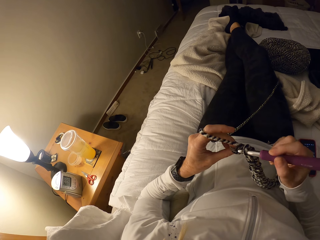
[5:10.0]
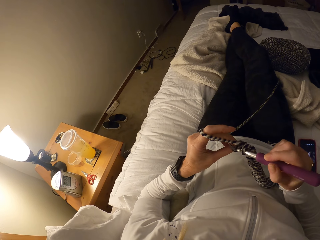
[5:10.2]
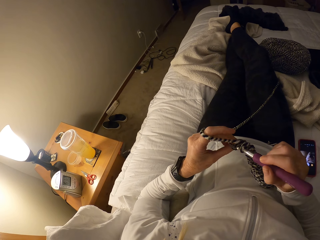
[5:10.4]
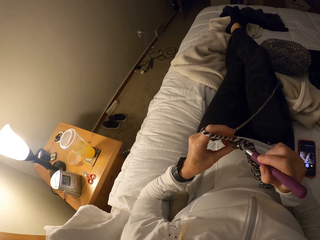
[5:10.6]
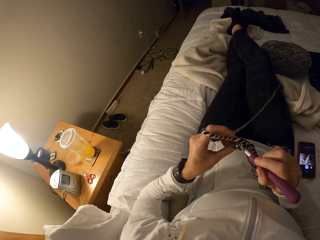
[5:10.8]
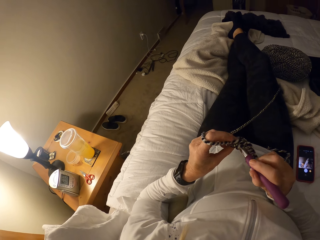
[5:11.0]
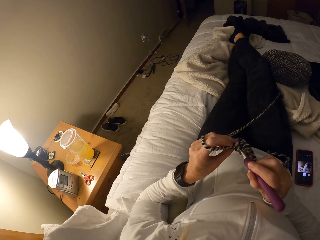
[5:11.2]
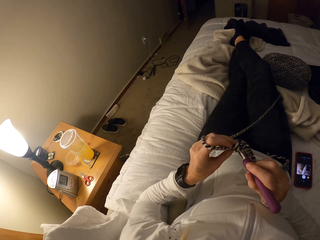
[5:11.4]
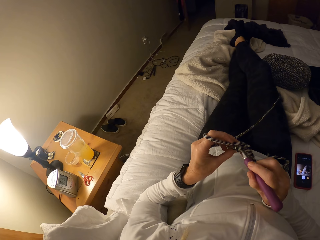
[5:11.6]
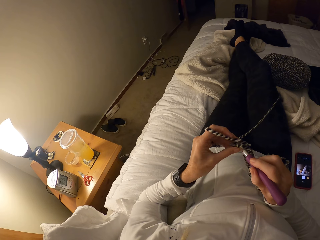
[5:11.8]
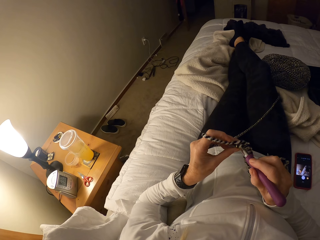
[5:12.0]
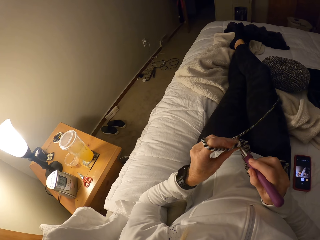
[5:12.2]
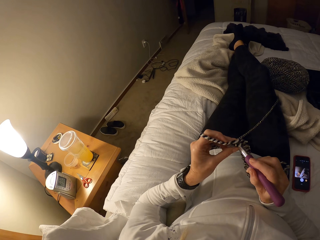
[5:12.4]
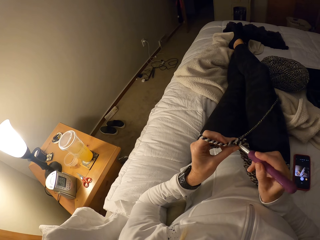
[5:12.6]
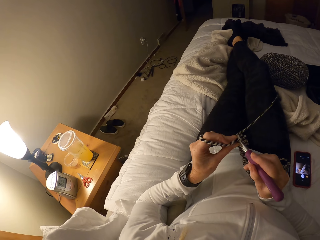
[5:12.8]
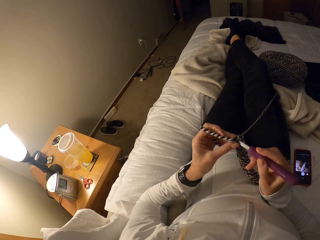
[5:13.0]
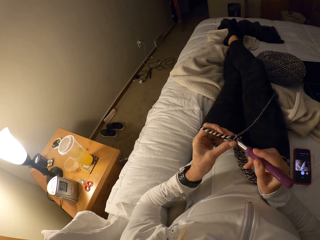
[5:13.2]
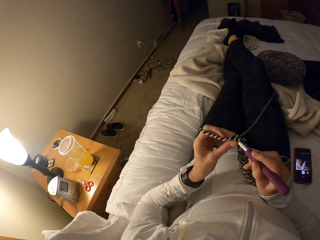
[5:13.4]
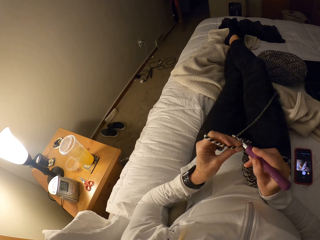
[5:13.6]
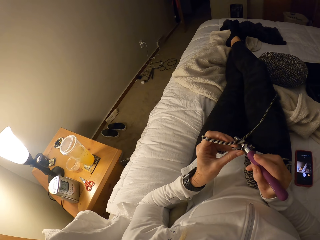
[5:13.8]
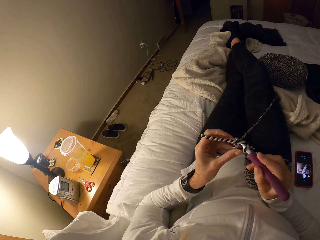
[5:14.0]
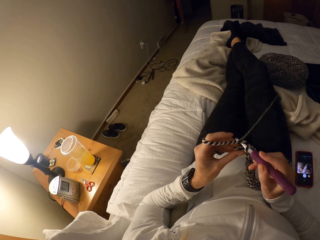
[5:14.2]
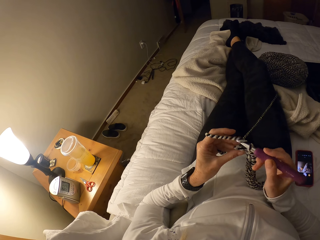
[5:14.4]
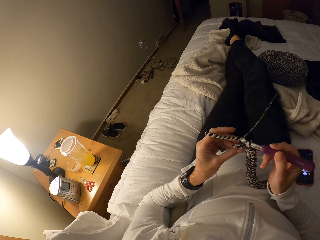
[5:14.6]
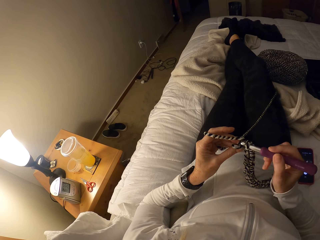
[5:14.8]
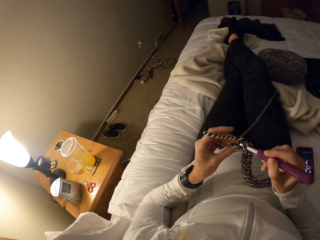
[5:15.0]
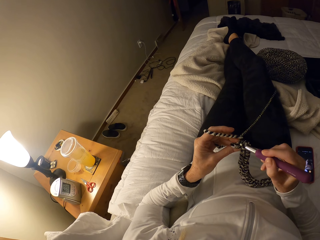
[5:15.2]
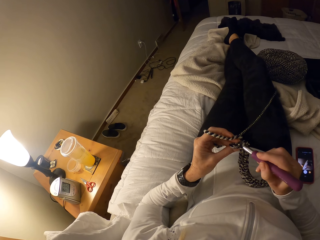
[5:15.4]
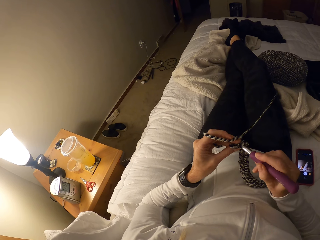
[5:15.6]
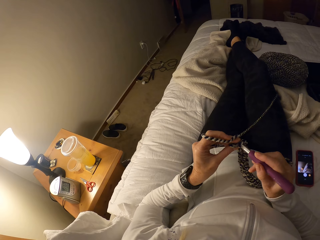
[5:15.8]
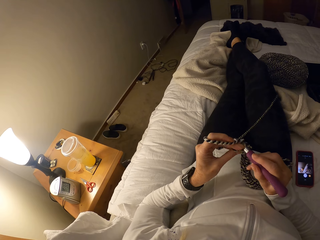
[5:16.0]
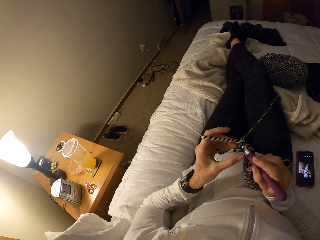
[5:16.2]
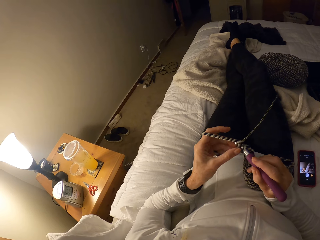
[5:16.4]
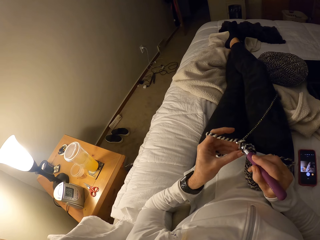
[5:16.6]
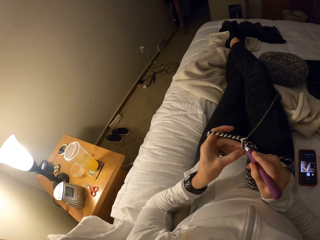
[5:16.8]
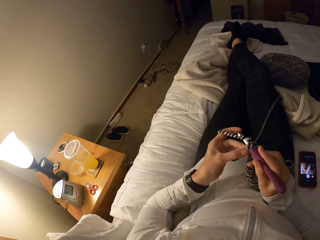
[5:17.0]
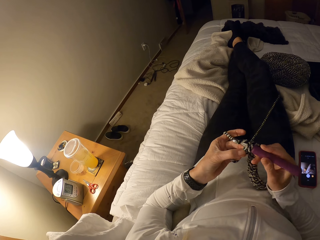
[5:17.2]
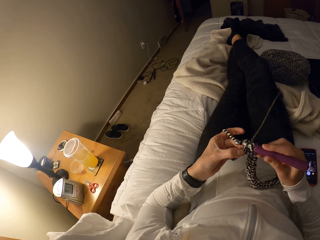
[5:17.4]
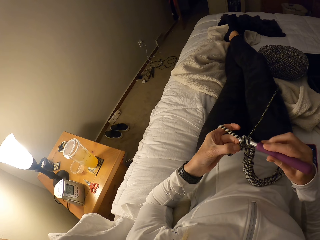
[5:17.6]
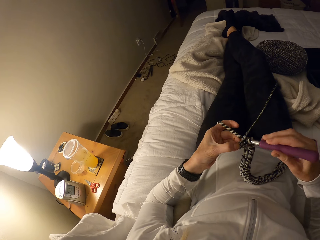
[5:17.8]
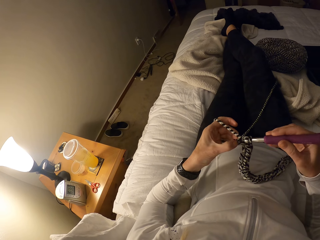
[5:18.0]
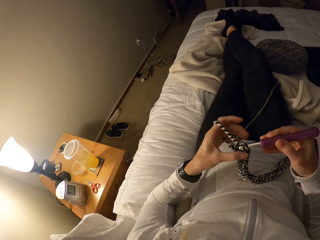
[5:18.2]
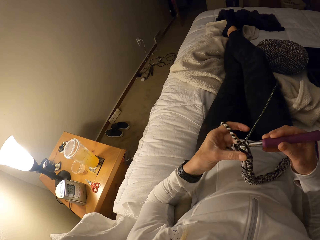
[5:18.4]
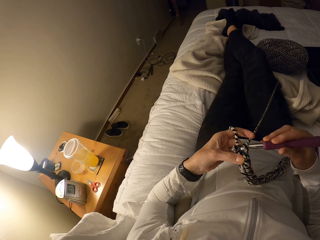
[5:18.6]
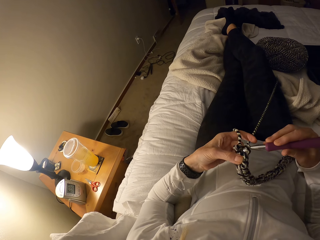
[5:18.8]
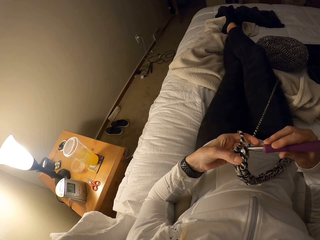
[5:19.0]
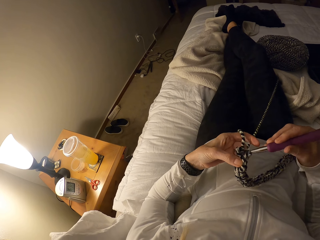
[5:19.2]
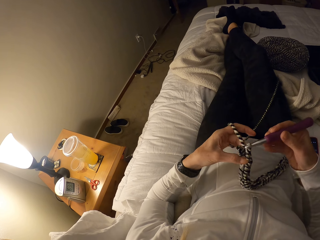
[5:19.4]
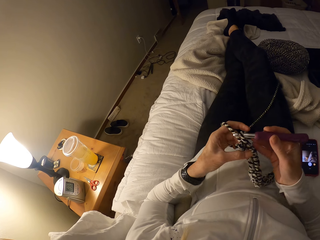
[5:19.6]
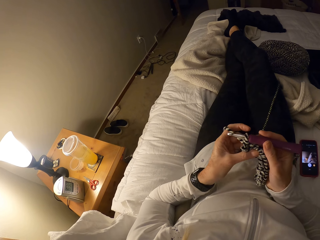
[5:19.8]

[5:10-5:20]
The camera wearer continues crocheting the fabric.

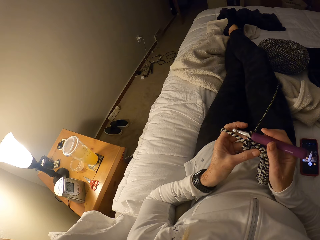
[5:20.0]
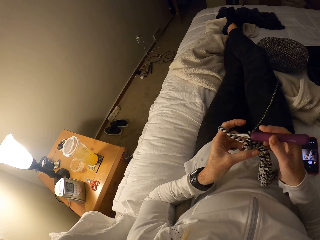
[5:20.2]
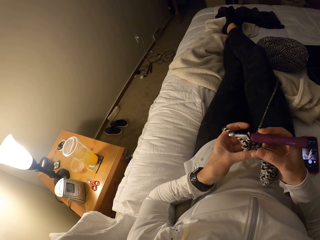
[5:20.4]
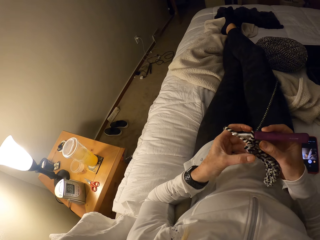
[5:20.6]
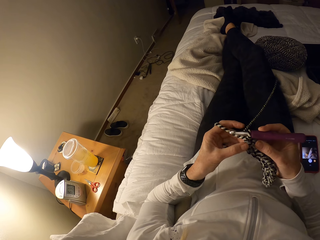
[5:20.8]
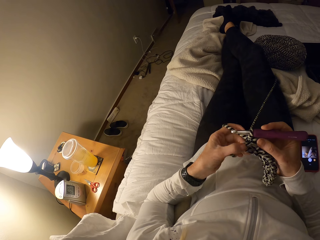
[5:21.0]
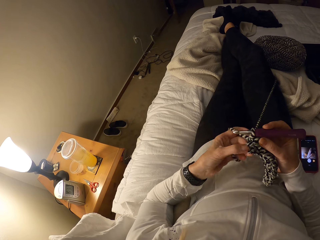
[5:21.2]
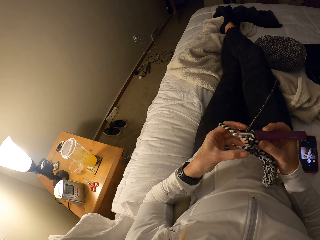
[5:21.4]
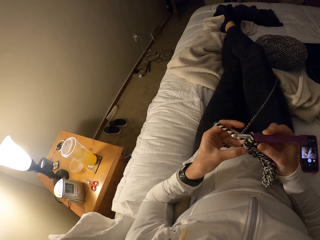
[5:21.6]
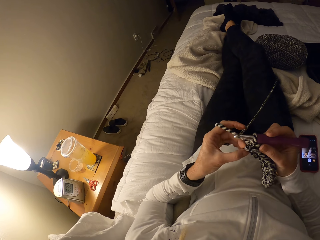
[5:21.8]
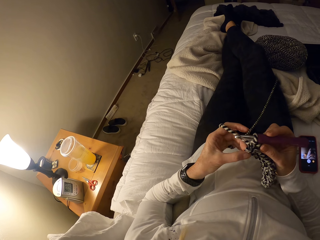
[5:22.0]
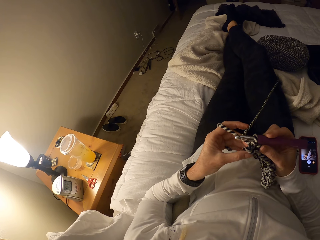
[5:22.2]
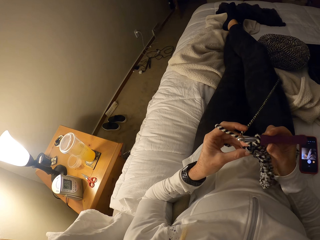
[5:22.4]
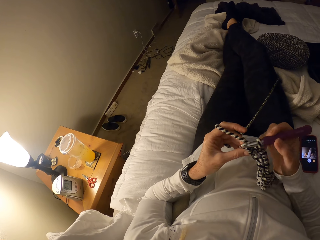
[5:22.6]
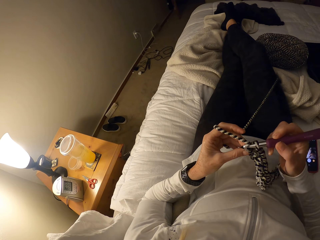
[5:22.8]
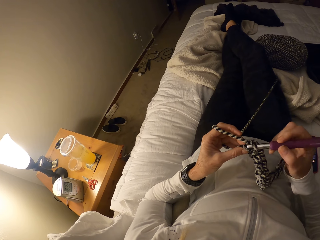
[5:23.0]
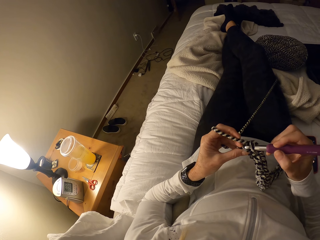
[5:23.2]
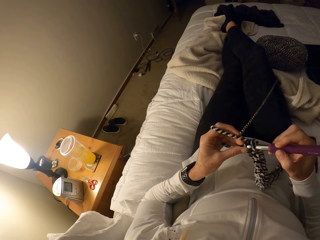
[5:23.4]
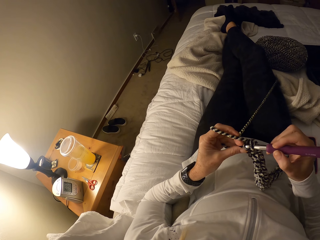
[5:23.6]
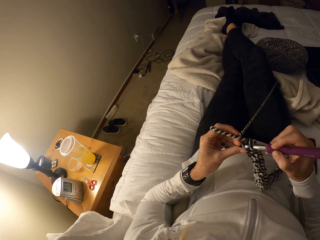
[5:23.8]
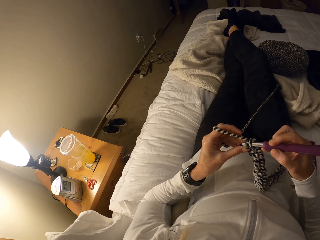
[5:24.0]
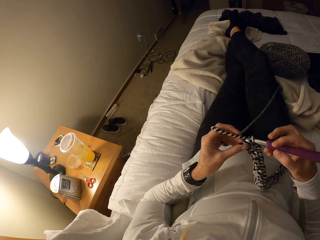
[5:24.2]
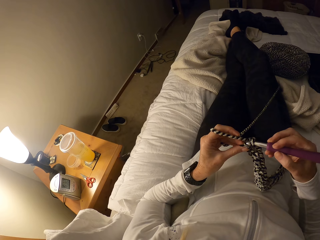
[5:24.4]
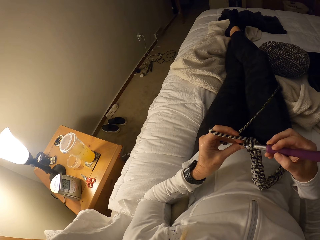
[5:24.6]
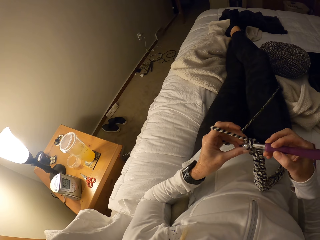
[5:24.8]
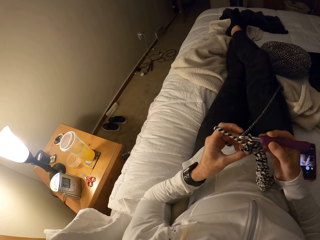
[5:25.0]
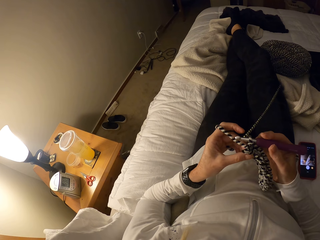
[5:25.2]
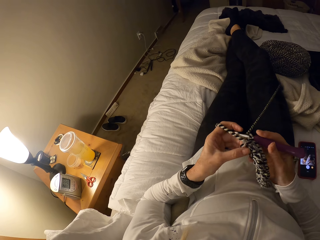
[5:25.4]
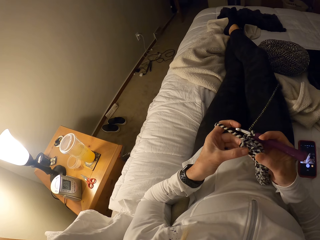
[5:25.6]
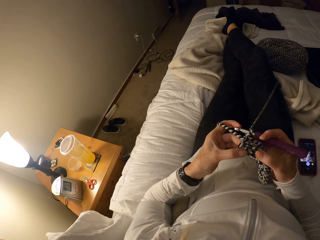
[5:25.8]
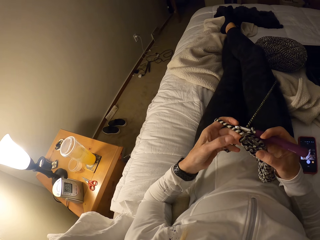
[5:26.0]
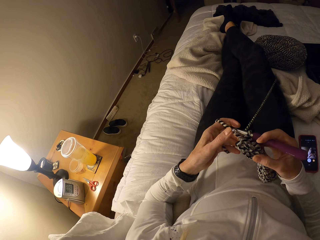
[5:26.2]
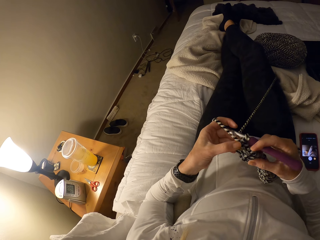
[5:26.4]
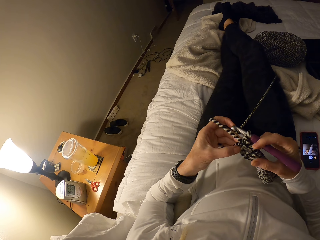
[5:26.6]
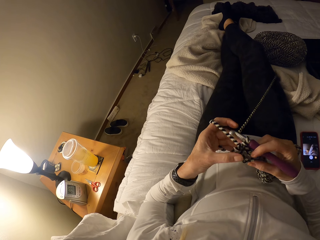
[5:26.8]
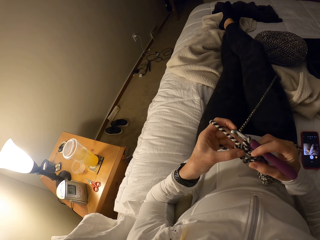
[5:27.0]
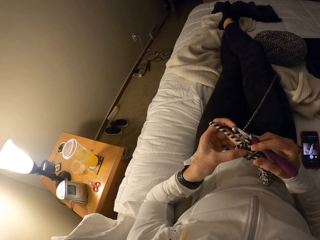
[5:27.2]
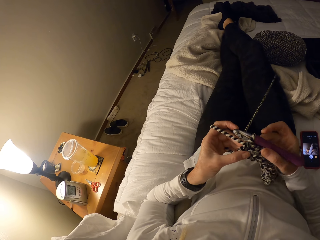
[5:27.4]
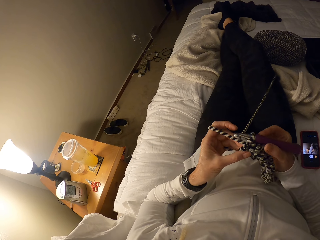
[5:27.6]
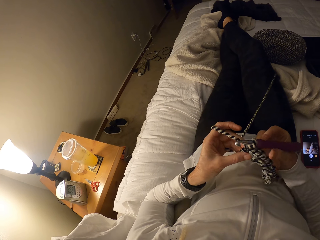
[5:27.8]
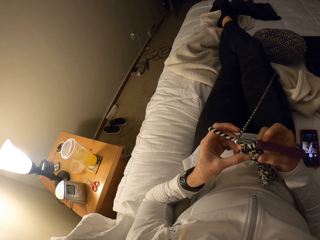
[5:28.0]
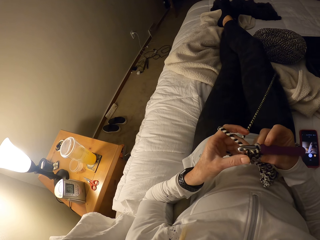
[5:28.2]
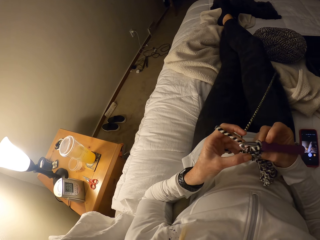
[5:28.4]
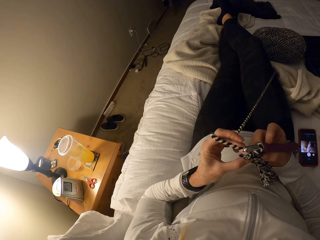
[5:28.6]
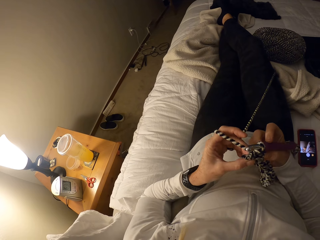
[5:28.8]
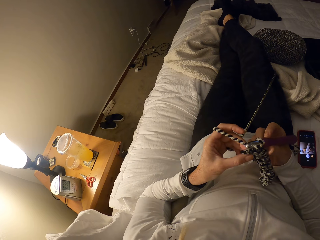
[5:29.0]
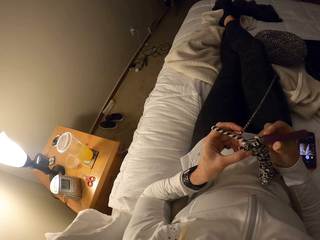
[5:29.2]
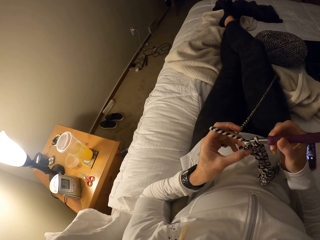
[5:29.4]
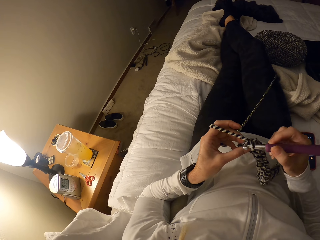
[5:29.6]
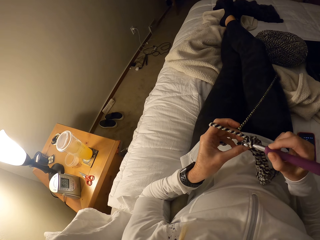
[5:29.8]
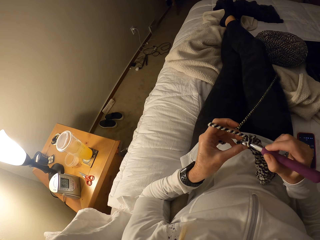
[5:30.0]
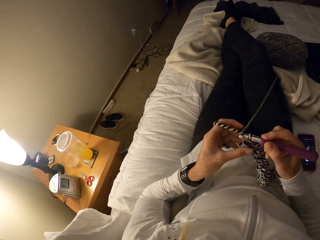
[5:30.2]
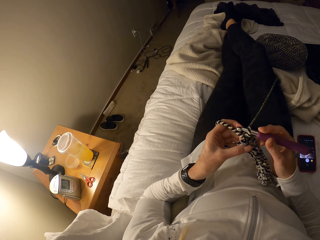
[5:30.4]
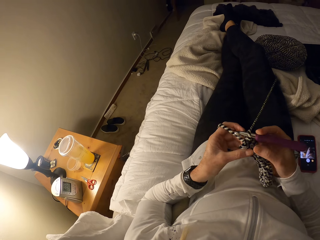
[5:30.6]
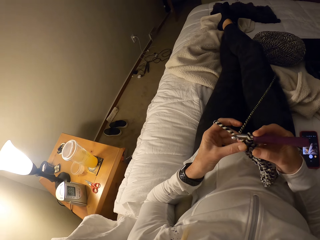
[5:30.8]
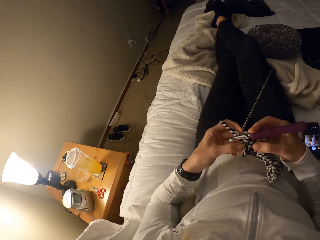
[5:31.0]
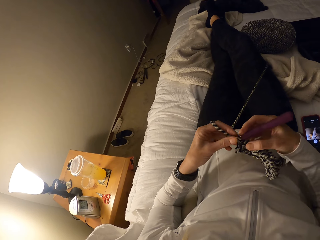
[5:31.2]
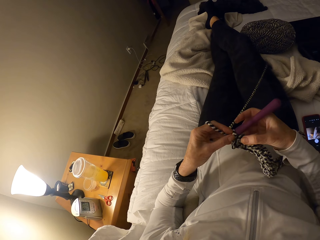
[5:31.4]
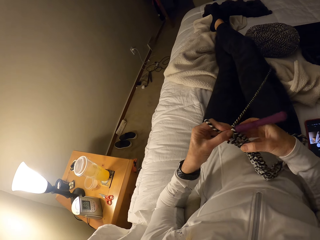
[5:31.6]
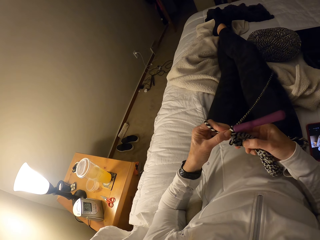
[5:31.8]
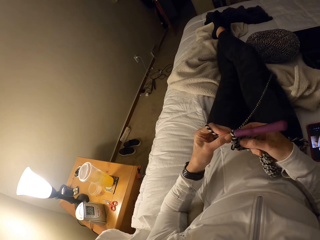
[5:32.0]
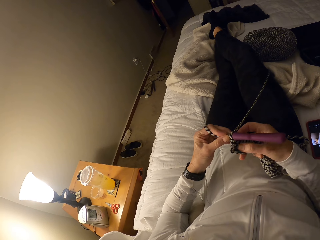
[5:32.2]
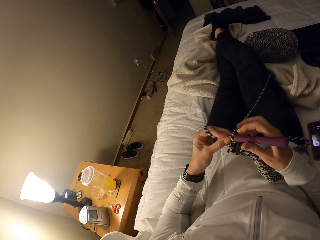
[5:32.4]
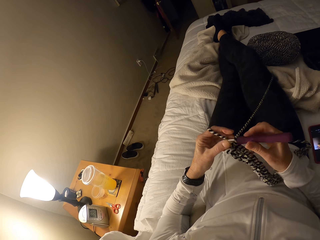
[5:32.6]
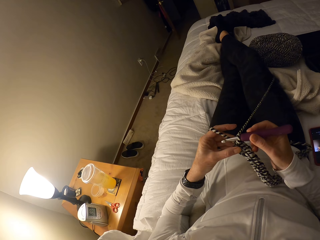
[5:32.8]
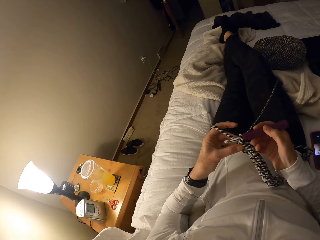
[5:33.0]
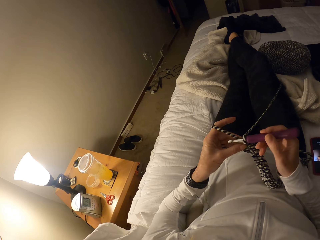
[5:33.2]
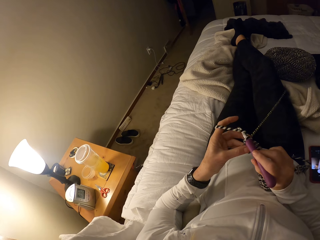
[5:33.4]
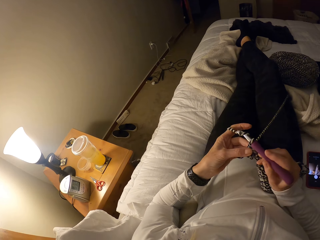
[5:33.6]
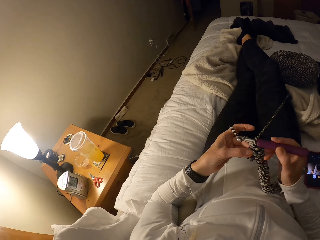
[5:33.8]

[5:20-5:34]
The camera wearer stretches the fabric. They continue crocheting the fabric. They stretch the fabric. They continue crocheting the fabric.
